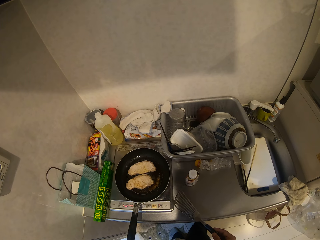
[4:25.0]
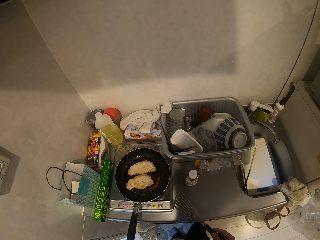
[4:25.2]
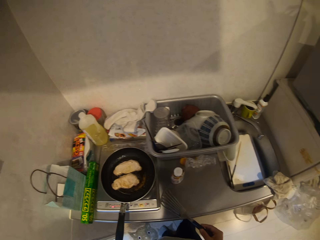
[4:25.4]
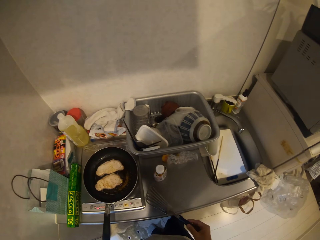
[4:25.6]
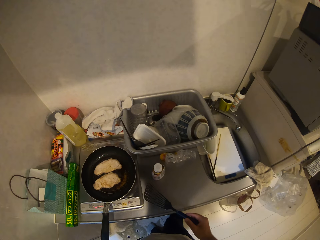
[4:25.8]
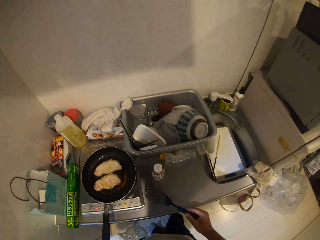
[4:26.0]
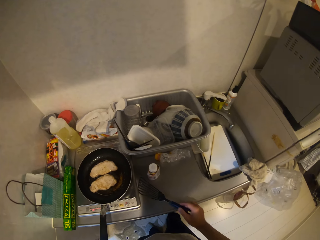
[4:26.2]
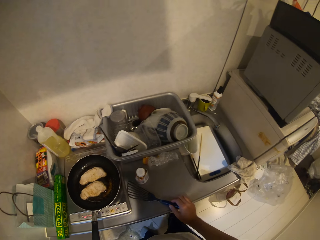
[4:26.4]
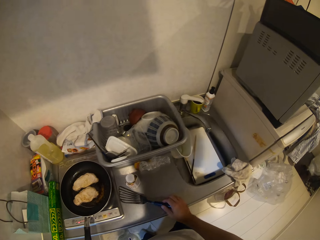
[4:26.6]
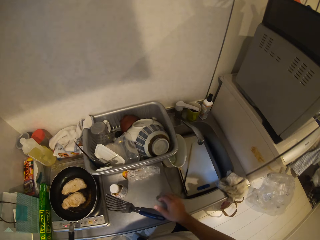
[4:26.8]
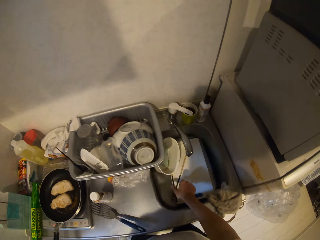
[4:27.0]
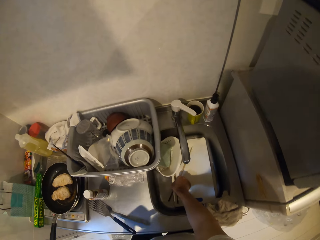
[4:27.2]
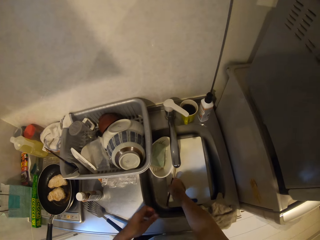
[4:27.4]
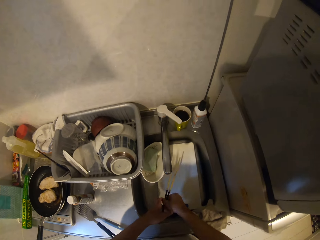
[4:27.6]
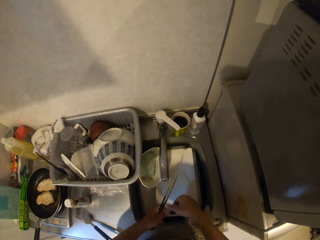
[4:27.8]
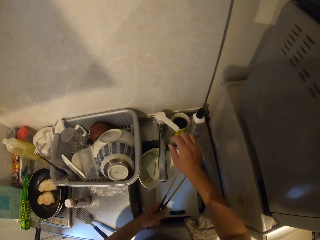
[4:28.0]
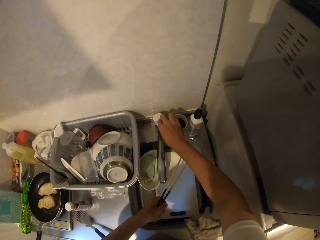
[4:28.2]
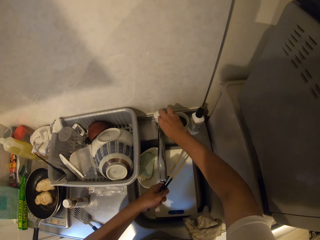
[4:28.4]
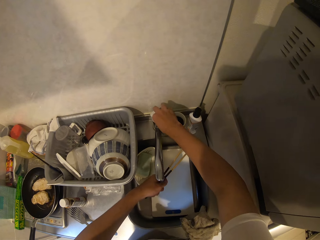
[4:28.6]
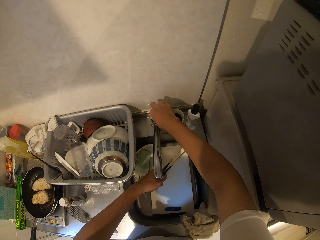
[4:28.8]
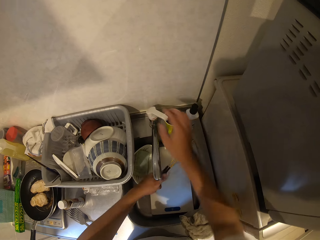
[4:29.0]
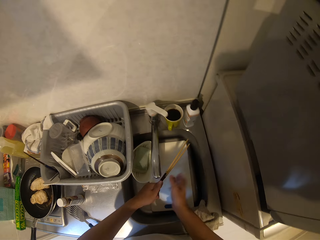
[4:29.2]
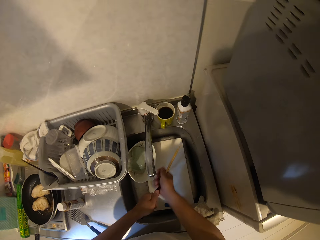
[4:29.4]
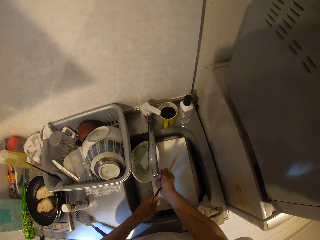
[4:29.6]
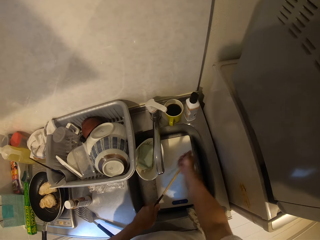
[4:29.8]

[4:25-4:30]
The camera wearer drops the slotted spoon on the kitchen worktop with his right hand. He picks up the chopsticks from the kitchen sink. He opens the tap with his right hand. He cleans the chopstick.

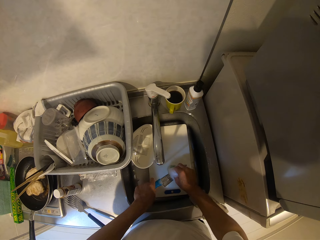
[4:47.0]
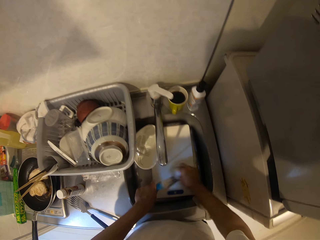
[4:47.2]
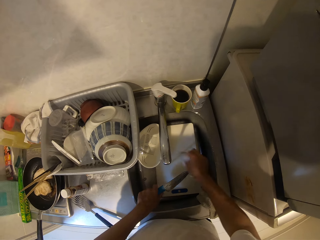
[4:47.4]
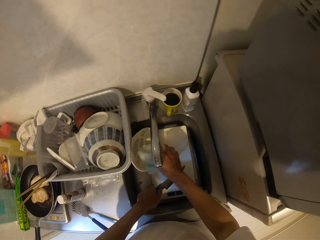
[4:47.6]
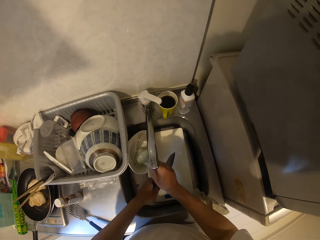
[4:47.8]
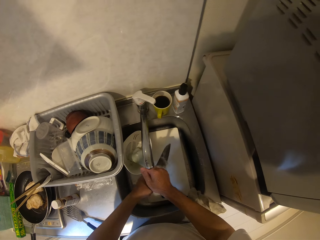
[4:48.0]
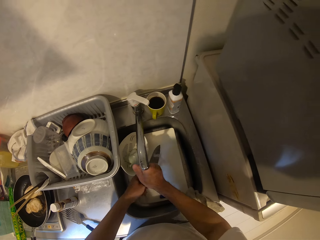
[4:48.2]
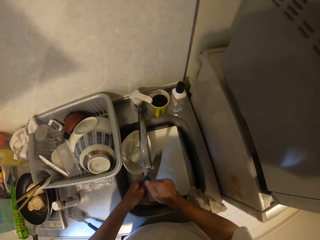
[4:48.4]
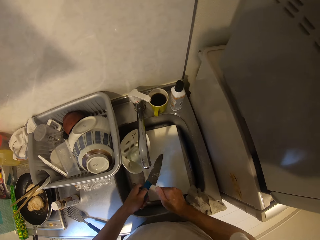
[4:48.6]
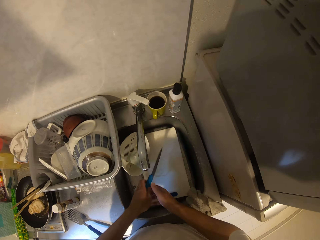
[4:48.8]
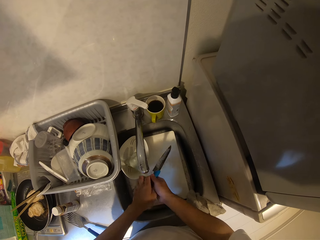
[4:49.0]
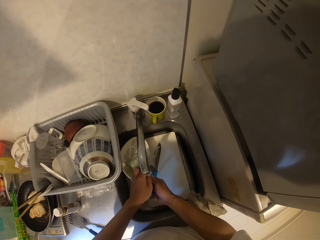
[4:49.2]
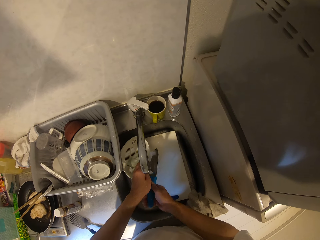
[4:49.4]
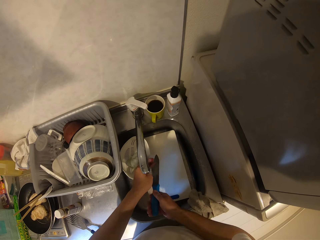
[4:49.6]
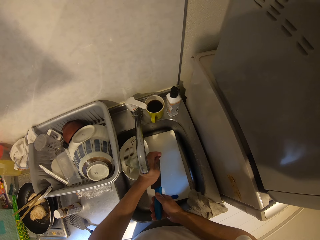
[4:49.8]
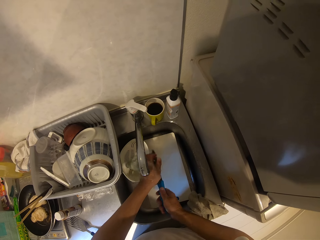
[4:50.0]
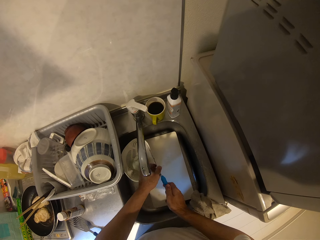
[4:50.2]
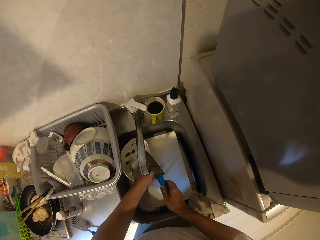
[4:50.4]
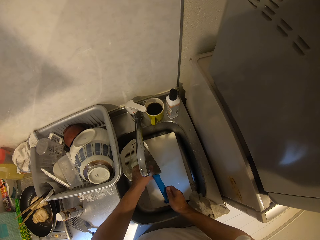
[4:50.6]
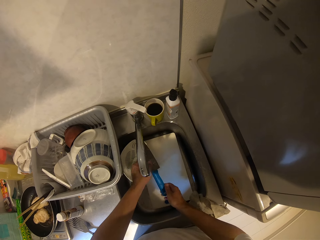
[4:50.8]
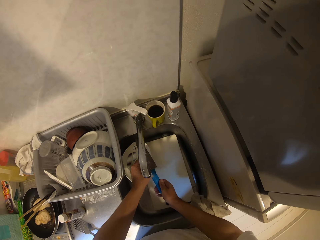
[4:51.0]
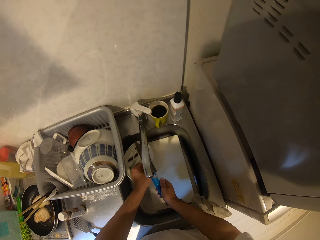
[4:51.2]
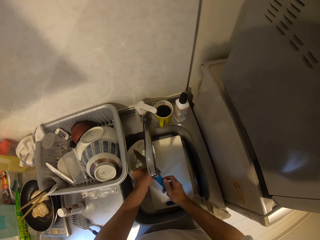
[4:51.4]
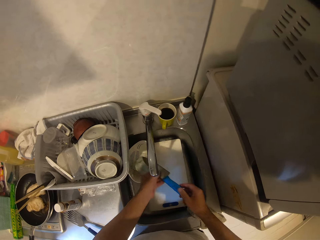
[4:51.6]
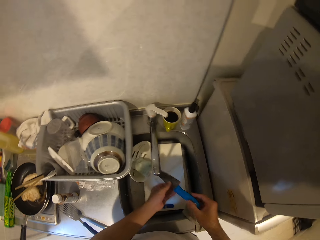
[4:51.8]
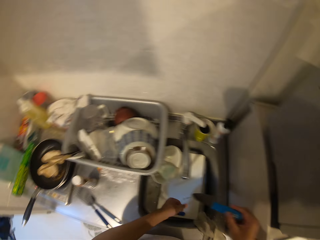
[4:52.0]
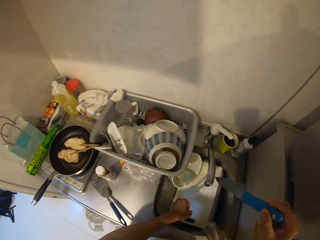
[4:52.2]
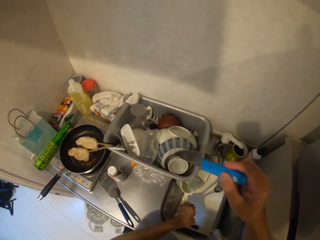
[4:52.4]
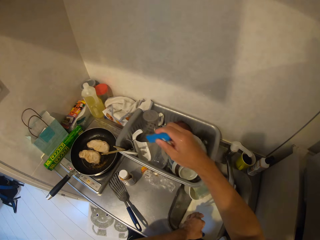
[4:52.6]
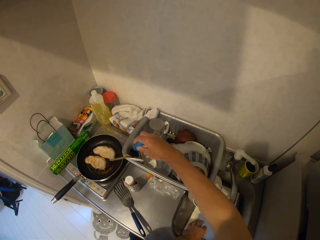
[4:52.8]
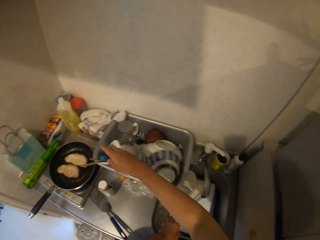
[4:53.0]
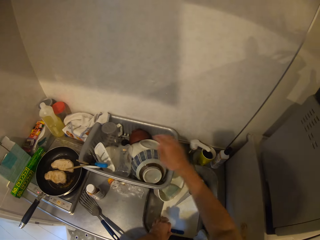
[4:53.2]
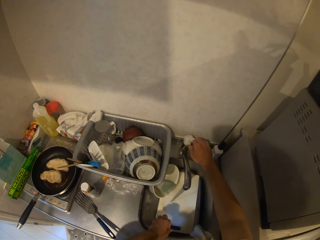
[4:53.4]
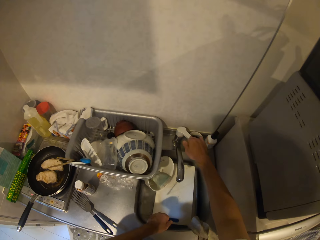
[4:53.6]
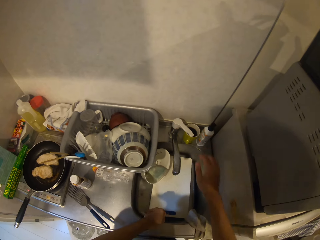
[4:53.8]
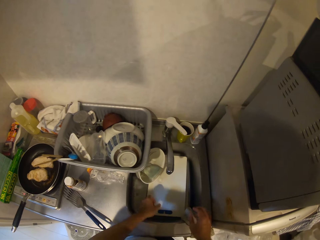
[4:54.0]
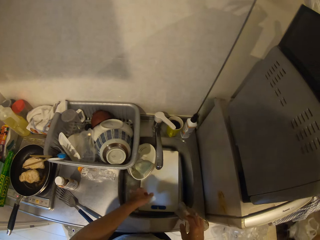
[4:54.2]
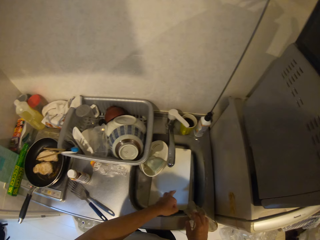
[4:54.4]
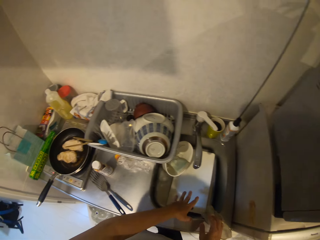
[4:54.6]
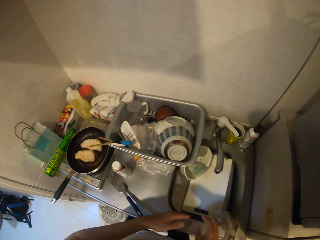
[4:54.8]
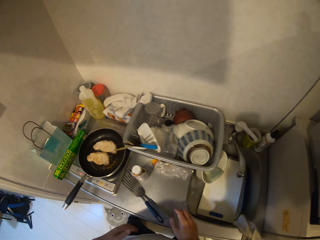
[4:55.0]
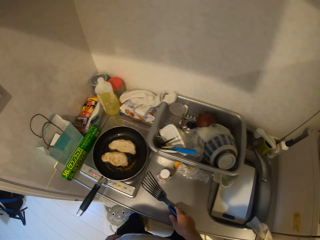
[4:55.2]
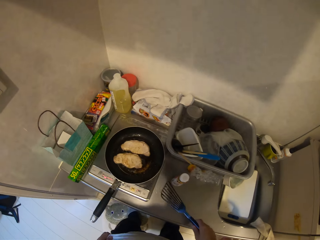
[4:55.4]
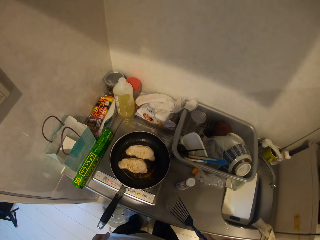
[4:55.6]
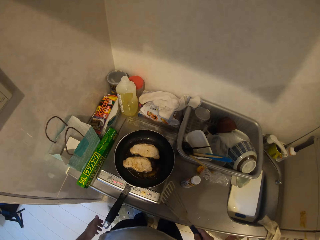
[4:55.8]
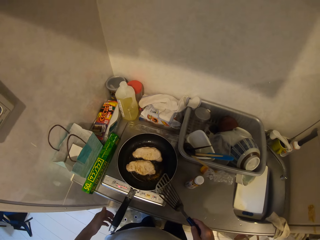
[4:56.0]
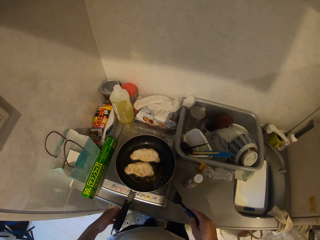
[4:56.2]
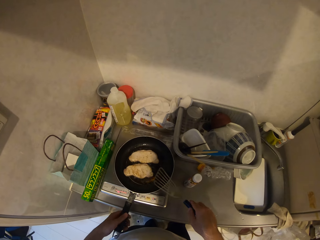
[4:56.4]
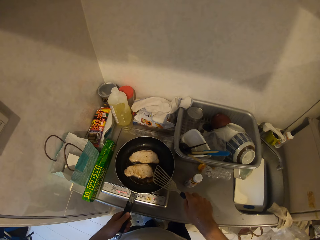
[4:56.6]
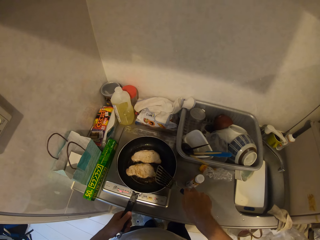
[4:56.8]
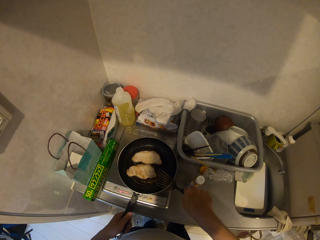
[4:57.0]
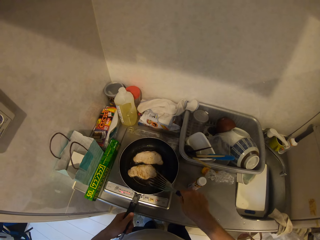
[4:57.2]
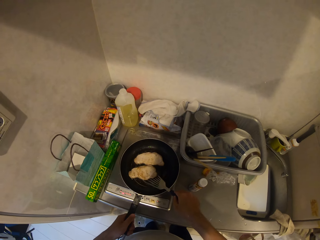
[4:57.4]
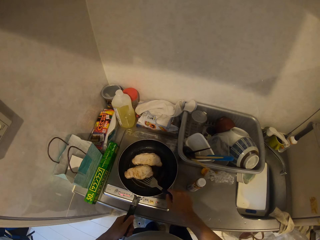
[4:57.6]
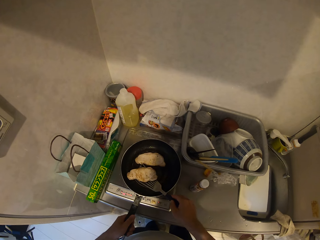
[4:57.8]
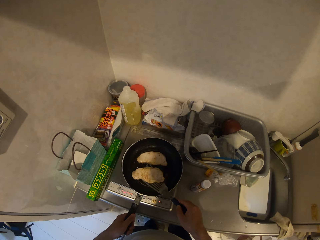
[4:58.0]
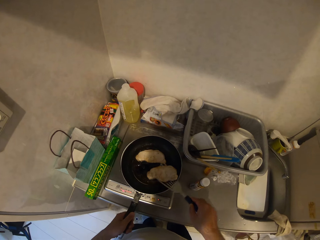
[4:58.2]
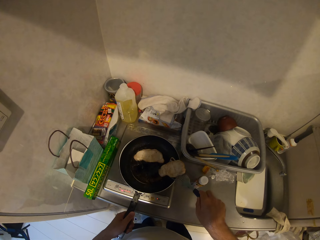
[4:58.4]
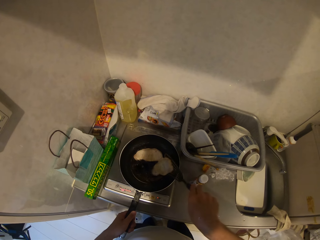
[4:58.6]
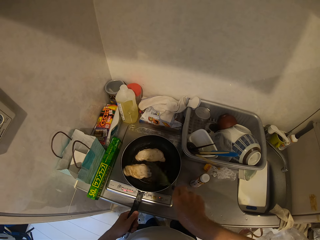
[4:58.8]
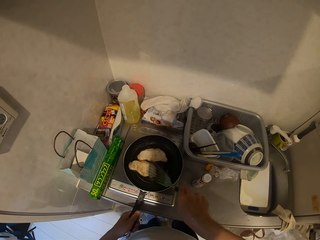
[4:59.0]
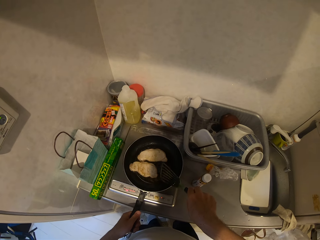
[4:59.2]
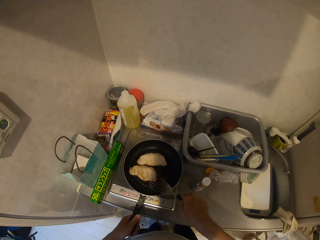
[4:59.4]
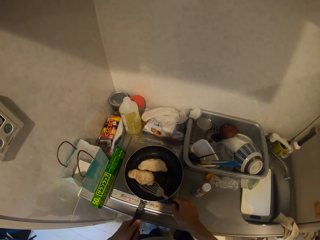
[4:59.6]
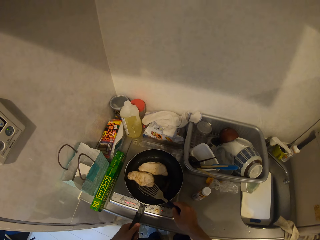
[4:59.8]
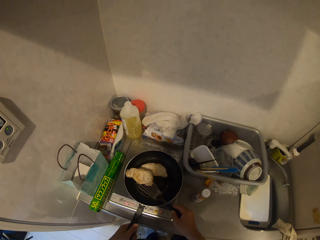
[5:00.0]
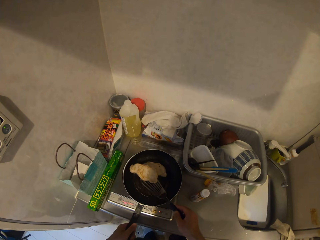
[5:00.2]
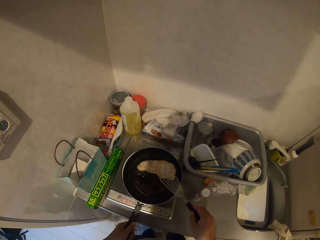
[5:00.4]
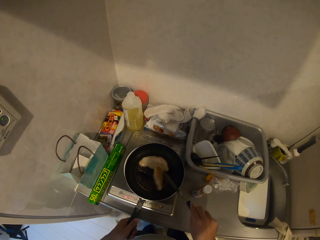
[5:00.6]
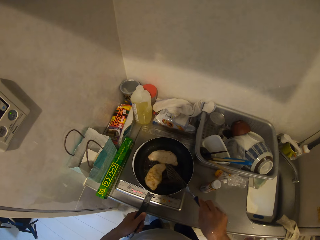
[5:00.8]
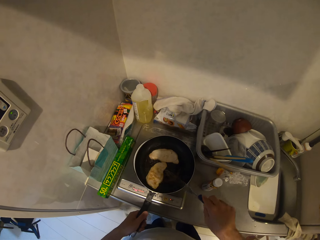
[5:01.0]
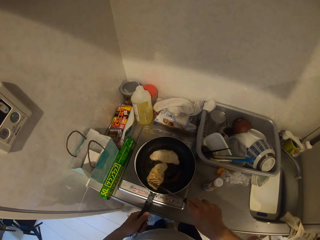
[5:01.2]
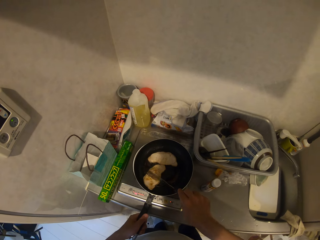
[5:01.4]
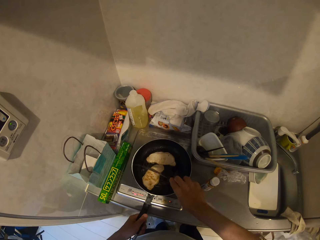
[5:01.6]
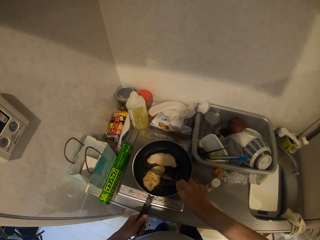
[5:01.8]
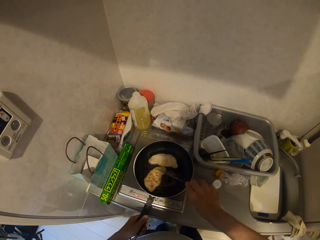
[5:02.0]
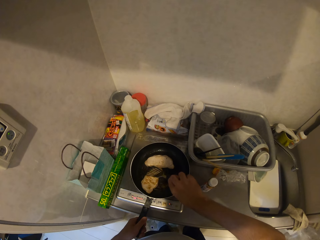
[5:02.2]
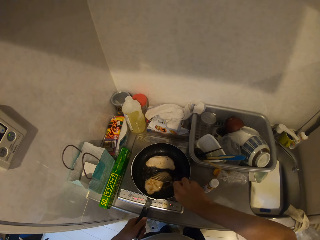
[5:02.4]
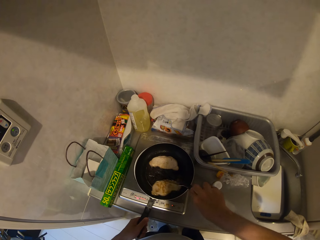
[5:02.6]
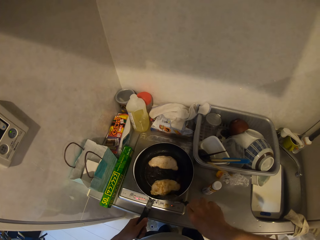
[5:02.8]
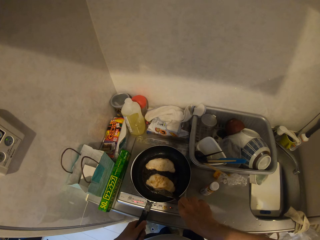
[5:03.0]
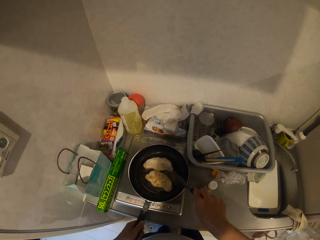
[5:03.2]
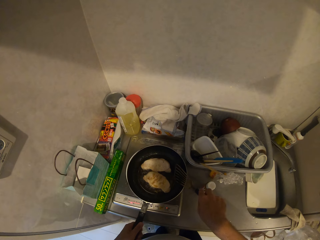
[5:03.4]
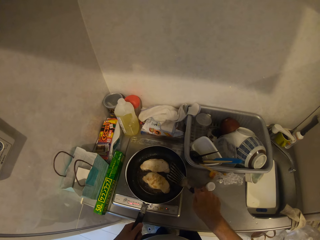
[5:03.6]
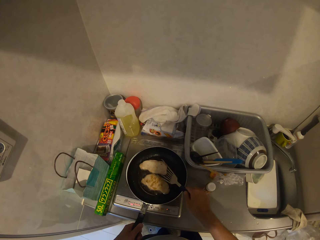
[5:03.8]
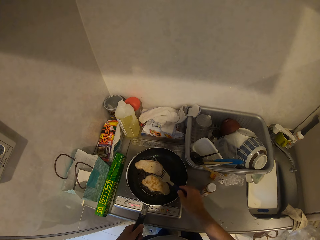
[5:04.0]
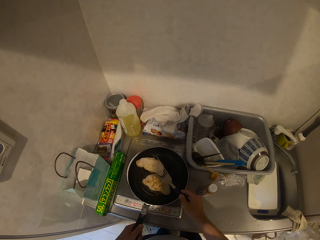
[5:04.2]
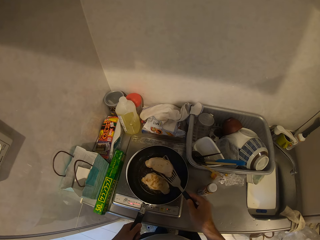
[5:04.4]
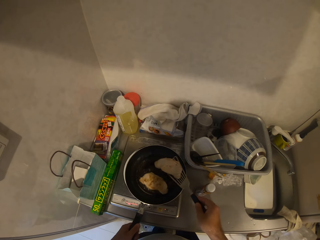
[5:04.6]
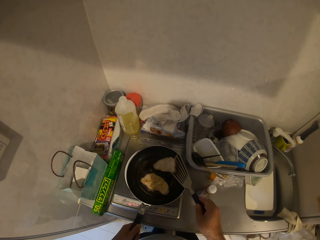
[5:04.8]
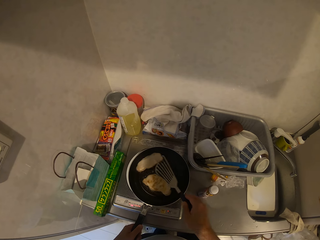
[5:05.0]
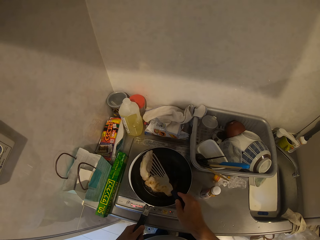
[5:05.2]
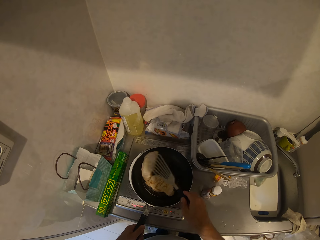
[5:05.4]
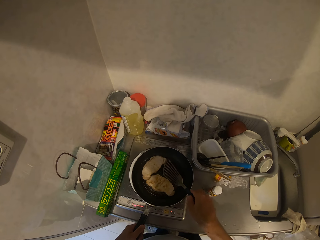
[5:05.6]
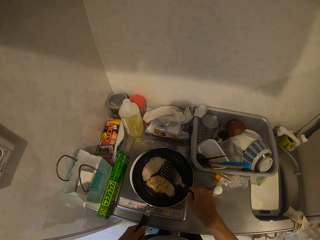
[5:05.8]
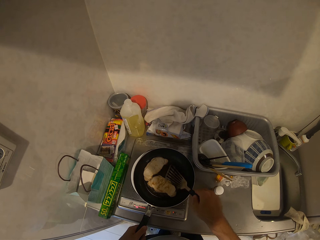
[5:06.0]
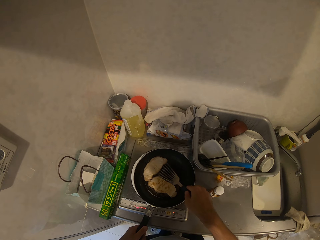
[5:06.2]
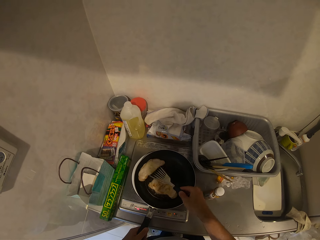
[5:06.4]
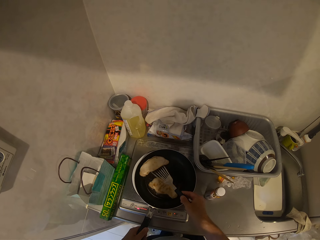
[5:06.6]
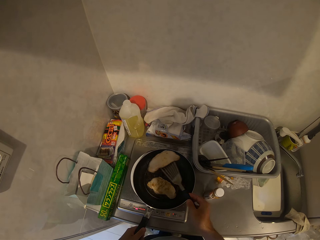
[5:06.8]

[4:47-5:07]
The camera wearer drops the sponge in the sieve. He rinses the knife under running water. He drops the knife in the plate tray. He turns off a tap. He shakes his hands at the kitchen sink. He picks up a slotted spoon or cooking spoon from a kitchen worktop. He holds a frying pan on a cooker with his left hand and fries meats in the frying pan. He turns the burrito with the cooking spoon.
